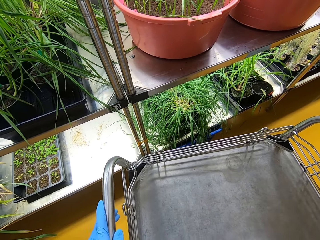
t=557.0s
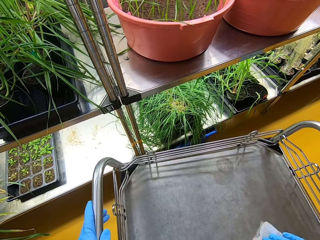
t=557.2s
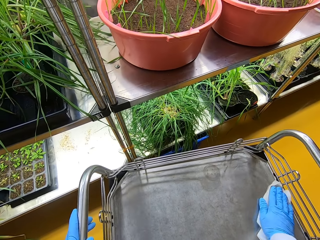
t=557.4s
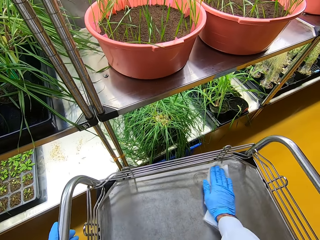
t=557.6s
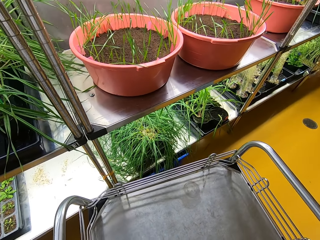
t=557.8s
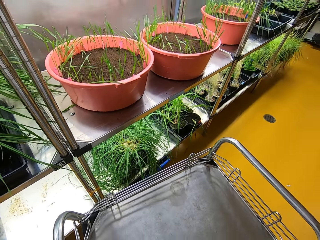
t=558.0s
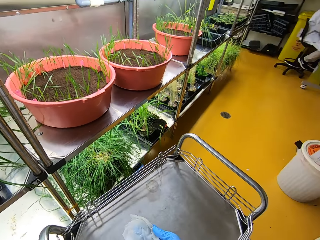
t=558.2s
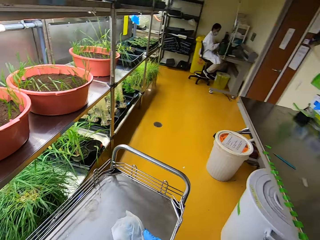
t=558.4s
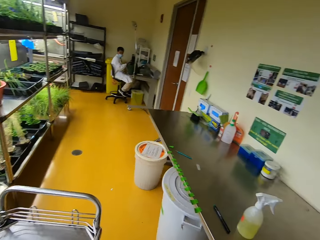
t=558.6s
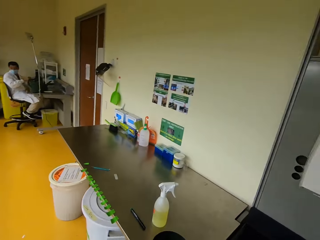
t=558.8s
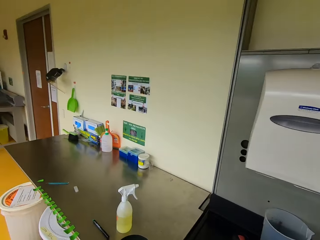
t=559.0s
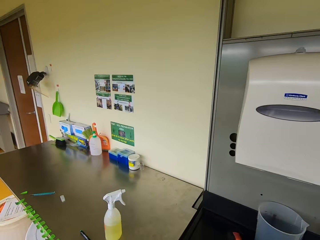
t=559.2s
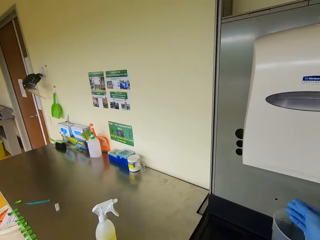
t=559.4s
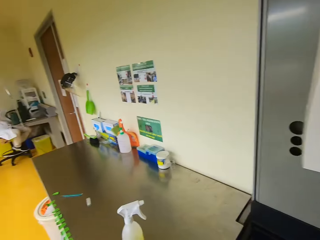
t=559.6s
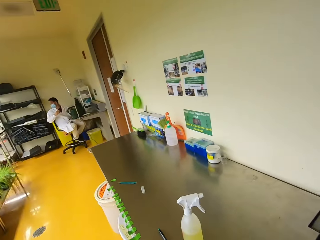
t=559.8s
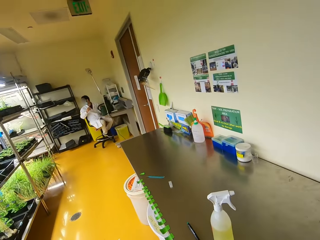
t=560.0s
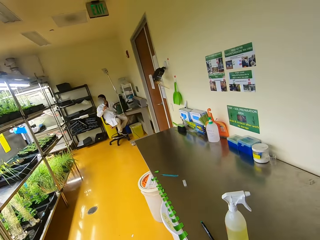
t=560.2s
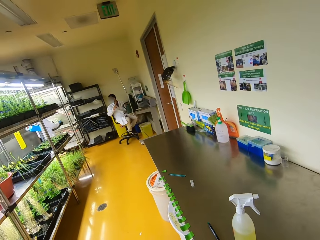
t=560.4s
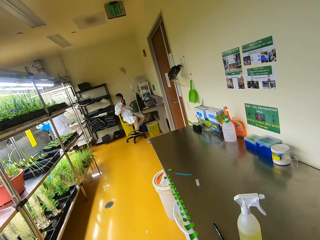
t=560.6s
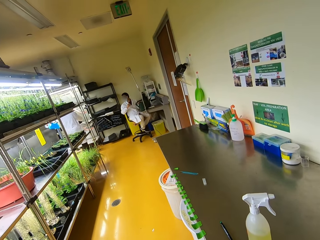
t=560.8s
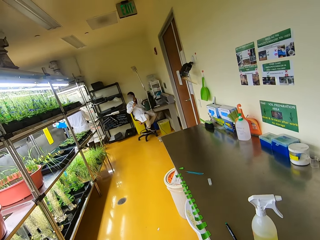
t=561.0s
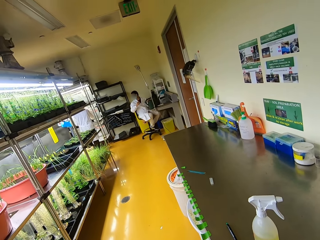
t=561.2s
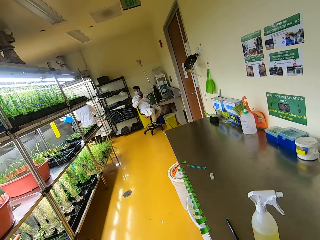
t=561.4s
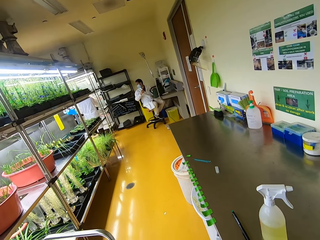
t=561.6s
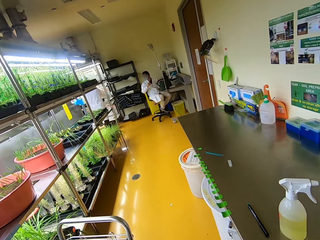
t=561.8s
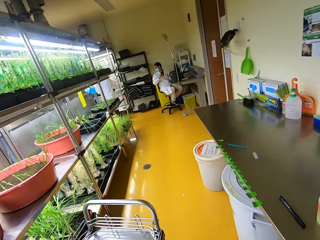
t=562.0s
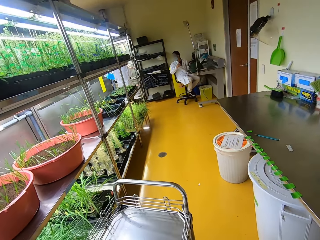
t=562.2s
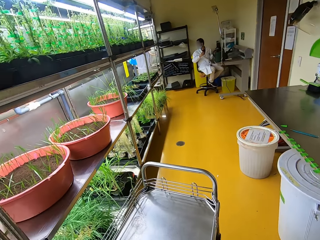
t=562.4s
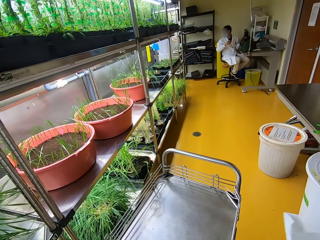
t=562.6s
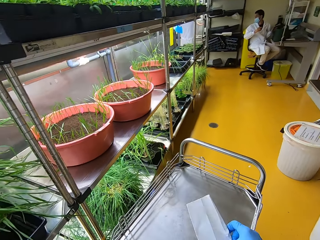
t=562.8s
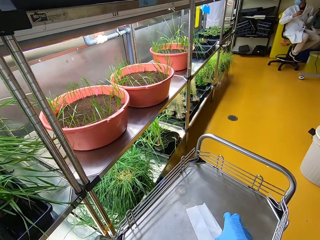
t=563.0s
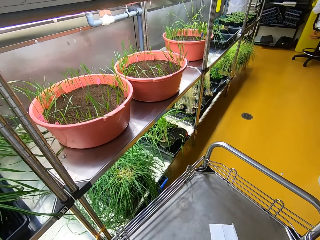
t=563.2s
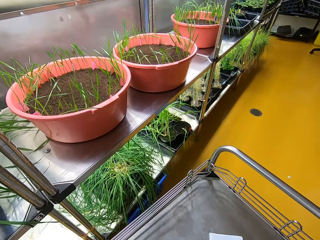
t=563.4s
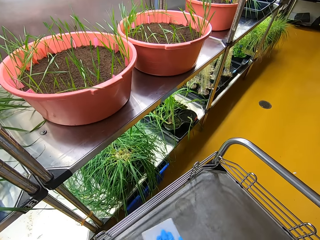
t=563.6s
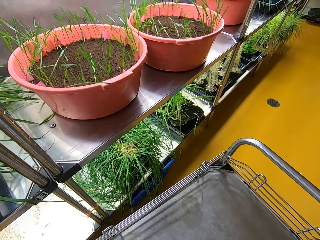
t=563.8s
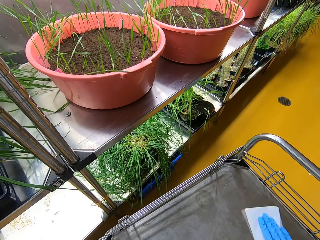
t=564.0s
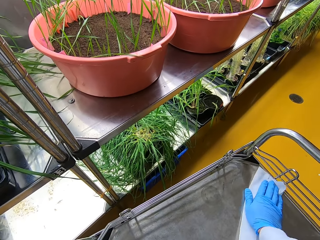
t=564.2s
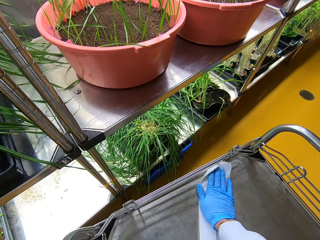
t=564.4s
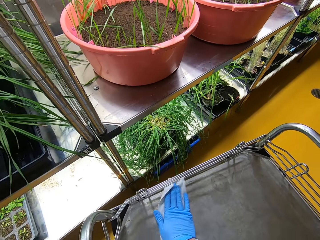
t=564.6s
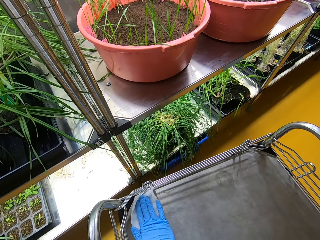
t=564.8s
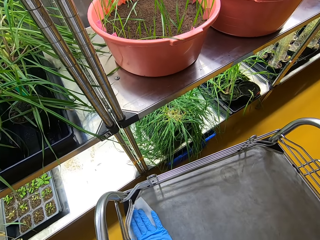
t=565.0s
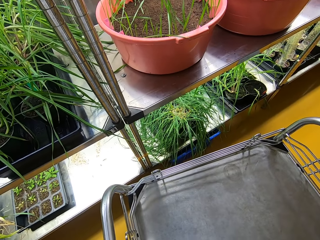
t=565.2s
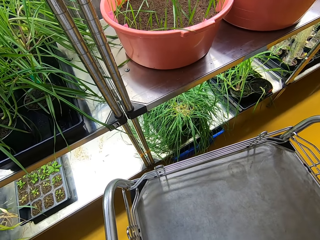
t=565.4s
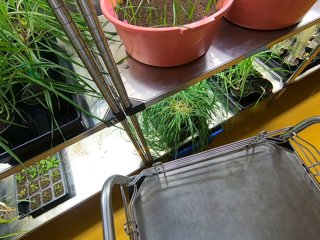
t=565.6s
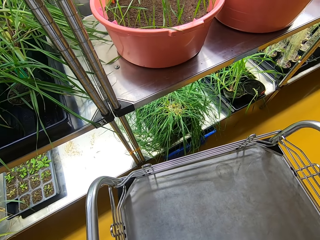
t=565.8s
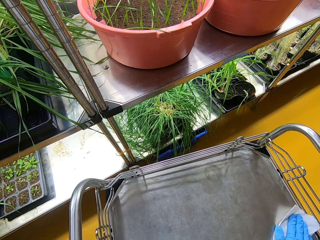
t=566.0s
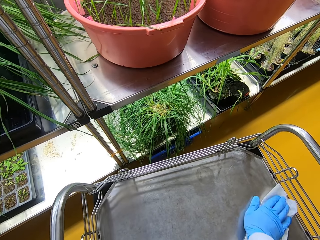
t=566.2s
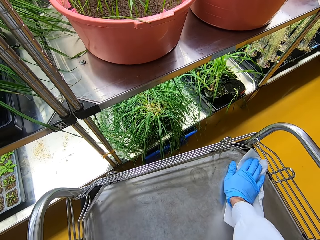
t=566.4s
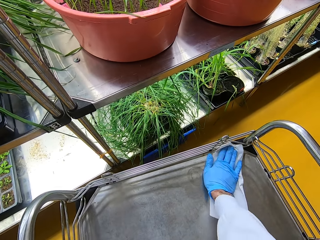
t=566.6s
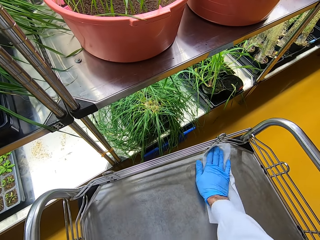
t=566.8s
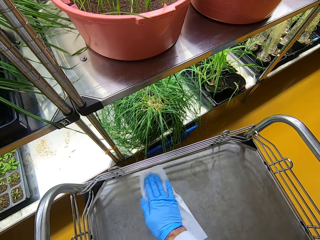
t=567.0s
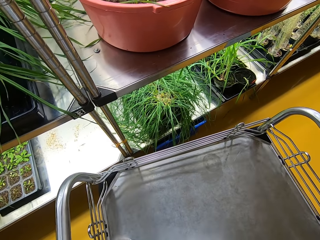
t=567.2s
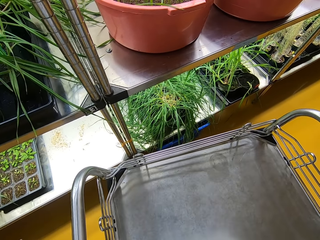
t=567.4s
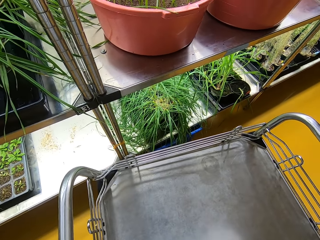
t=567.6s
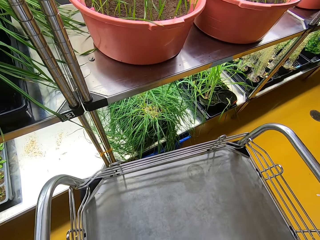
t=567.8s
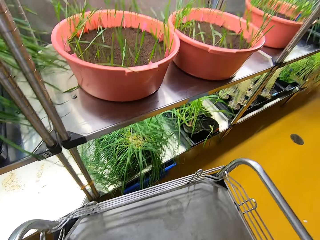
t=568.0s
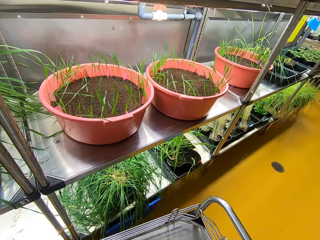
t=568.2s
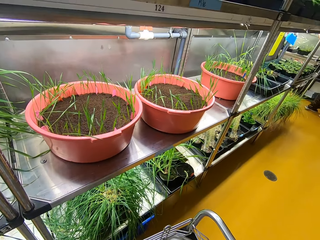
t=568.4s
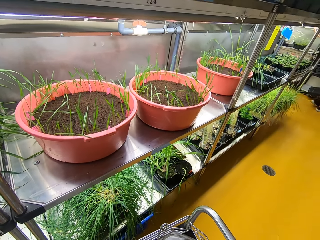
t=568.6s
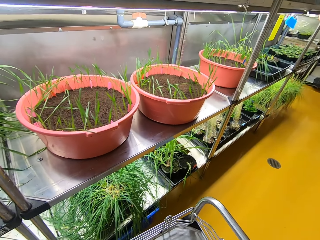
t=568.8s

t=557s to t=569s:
The camera wearer puts down the tissue paper. They pick up the tissue paper. They cut the tissue. They dry the trolley.

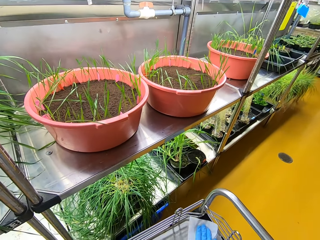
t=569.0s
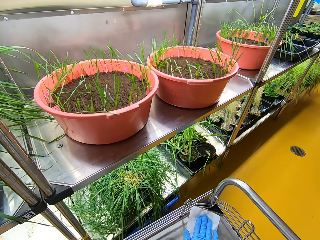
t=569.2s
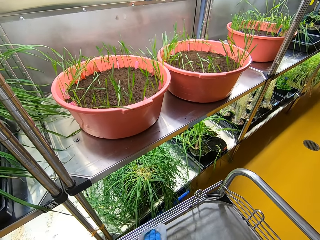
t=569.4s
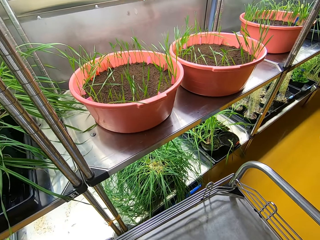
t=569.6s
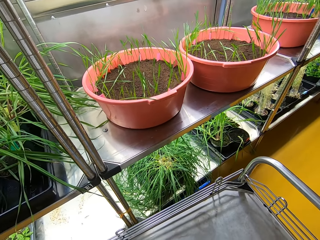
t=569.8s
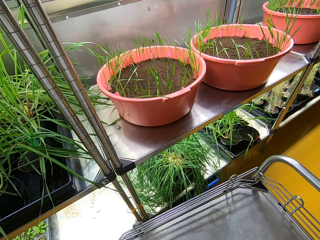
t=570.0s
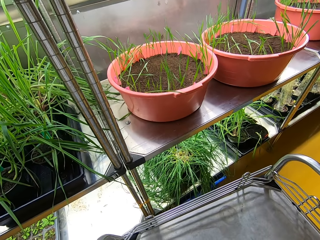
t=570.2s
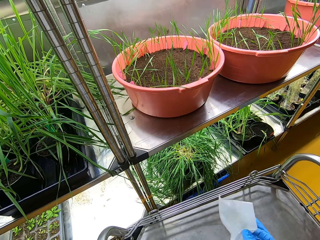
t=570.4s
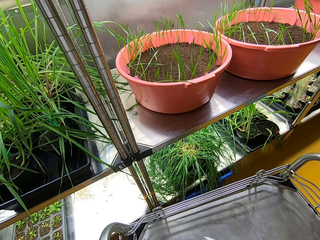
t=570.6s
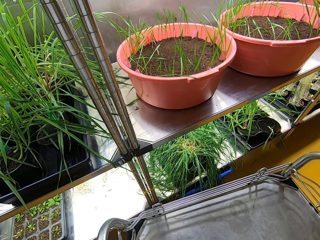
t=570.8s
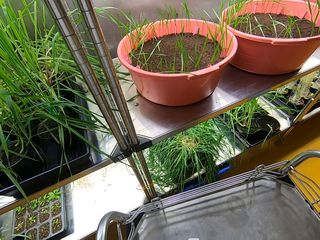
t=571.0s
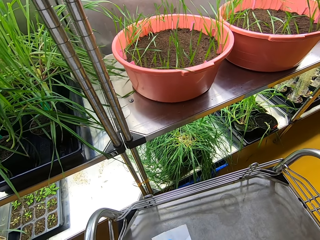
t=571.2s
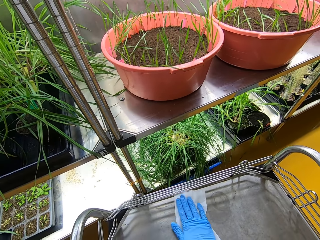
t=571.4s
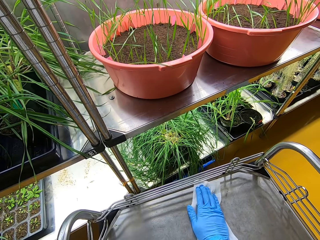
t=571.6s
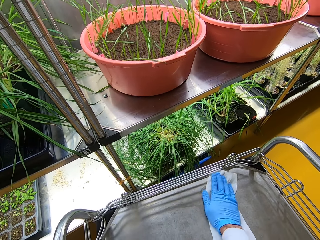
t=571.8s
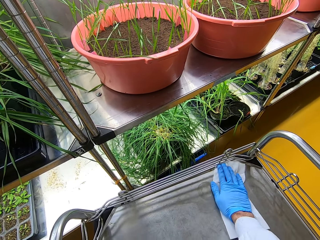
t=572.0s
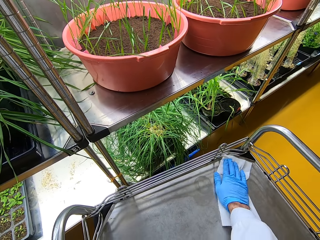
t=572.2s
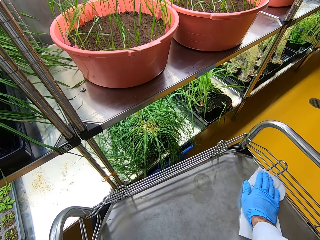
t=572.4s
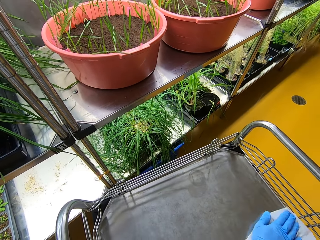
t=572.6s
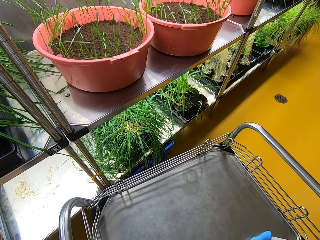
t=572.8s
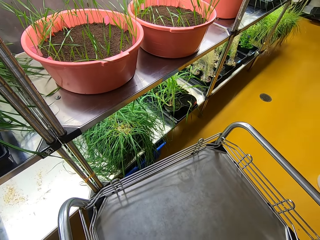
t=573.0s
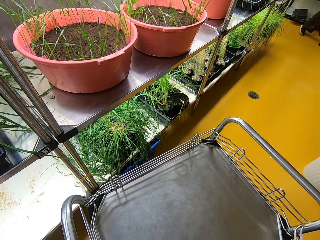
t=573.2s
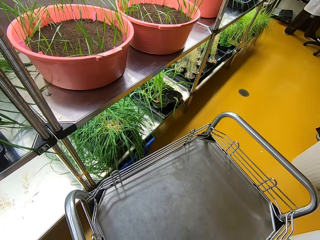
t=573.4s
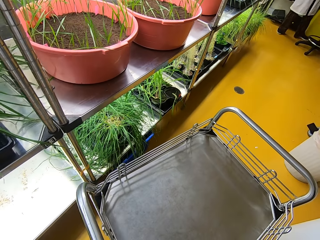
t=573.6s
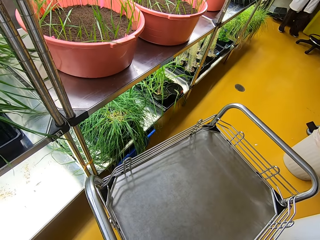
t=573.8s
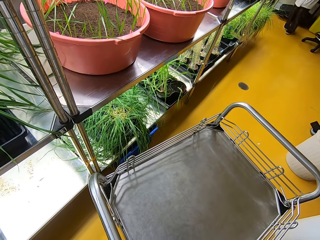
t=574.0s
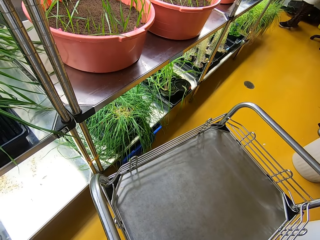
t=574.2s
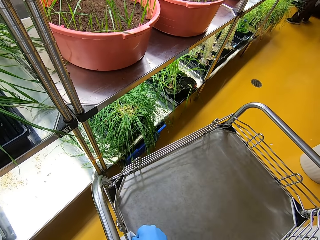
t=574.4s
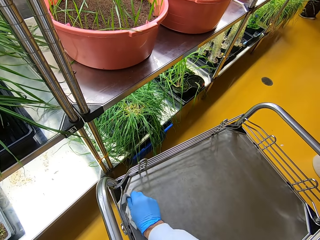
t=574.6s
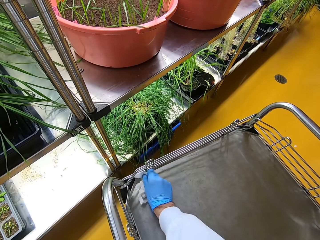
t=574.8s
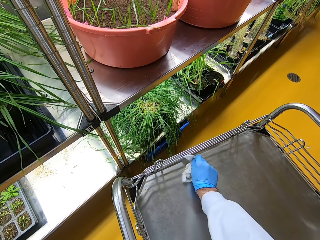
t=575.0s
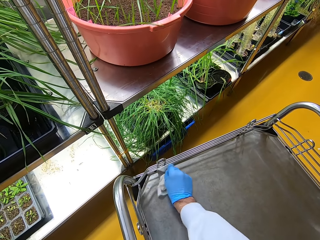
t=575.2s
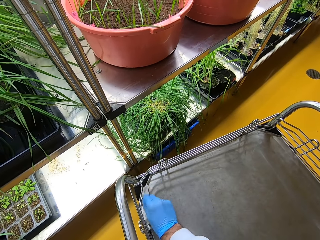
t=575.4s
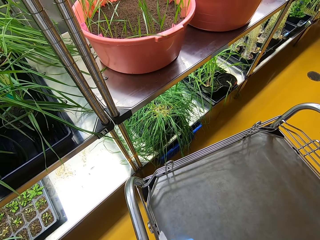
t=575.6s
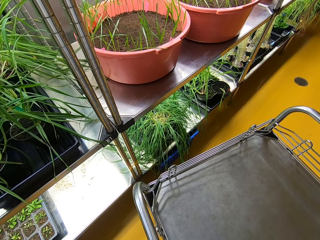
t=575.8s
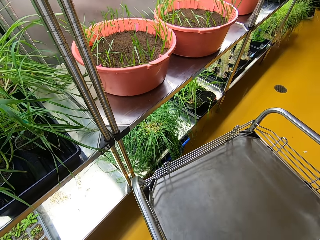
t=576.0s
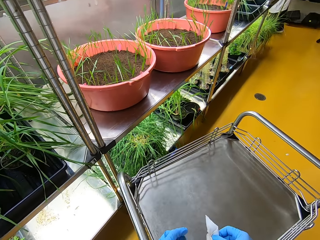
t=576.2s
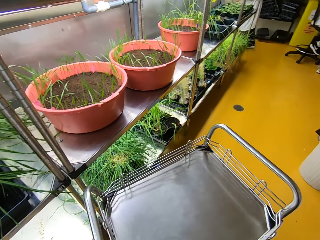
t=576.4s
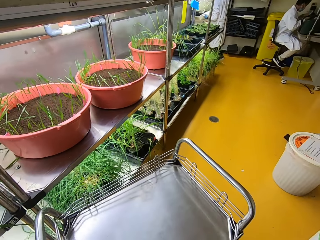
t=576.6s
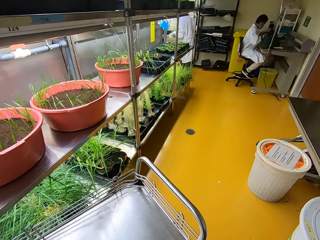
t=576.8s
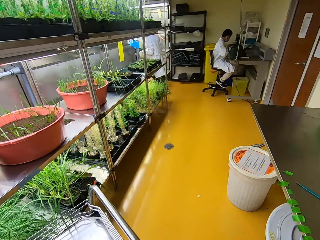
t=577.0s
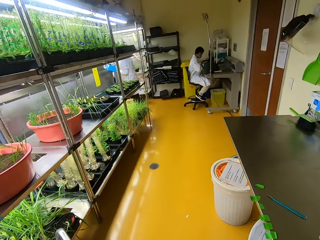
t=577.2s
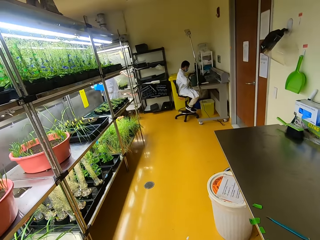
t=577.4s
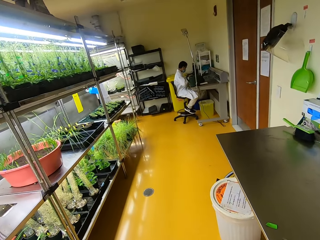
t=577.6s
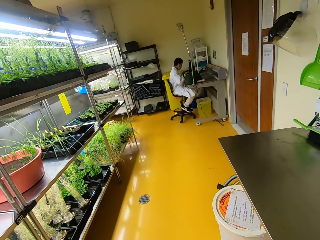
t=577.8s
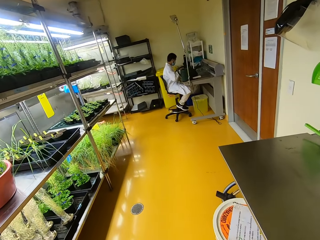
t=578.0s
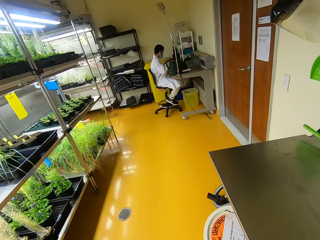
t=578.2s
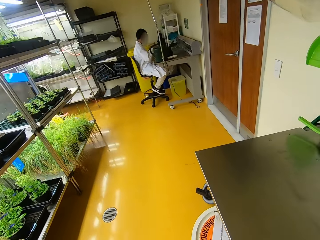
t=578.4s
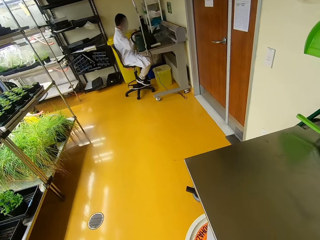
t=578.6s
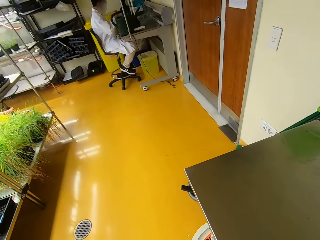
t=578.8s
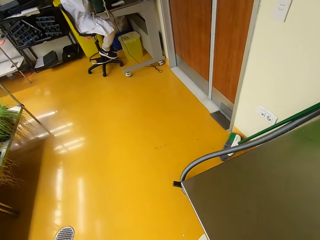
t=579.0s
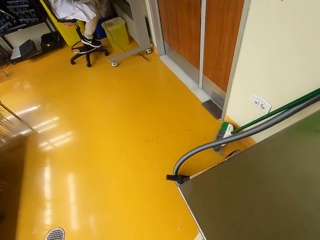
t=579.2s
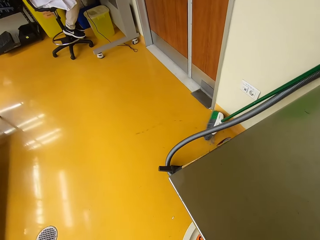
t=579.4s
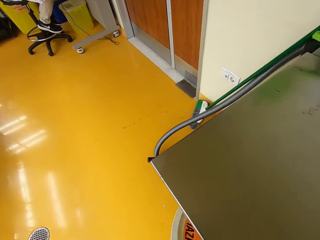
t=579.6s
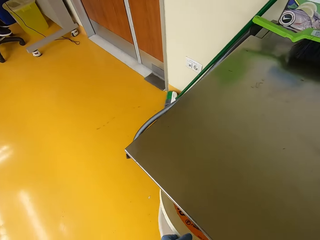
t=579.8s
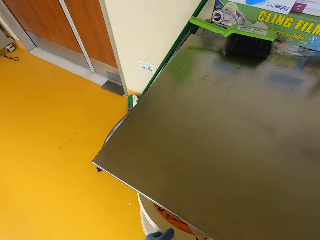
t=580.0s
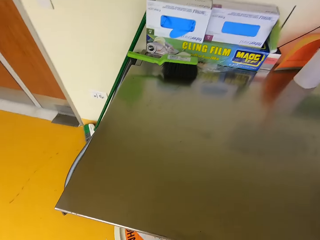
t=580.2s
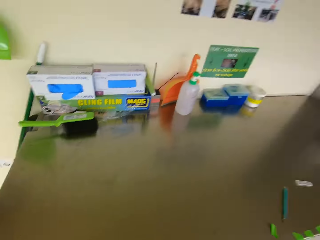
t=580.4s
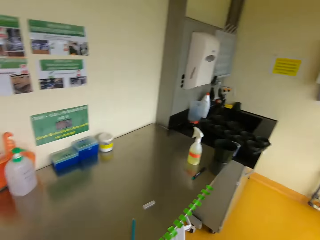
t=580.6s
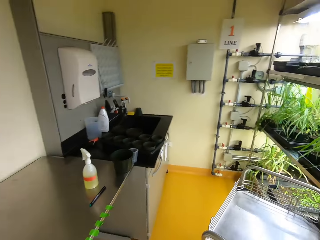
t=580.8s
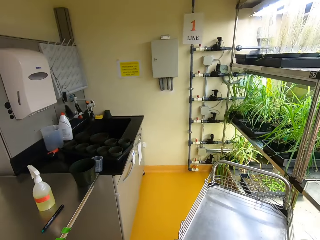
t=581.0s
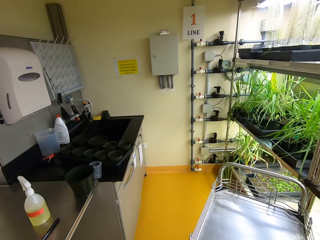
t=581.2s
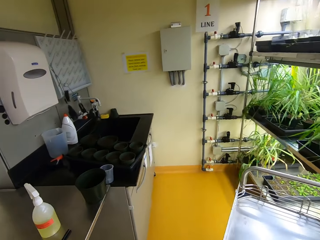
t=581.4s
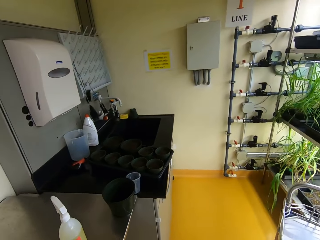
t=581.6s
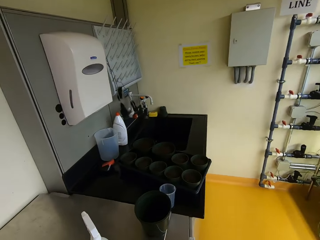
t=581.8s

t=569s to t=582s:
A man appears. The camera wearer walks around the room. They look around.
